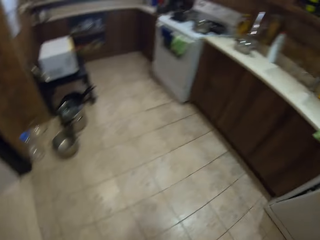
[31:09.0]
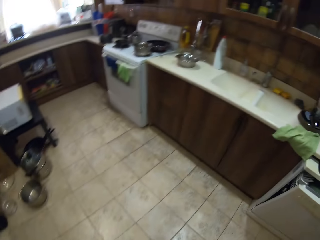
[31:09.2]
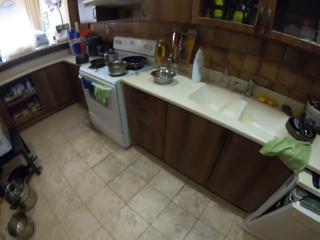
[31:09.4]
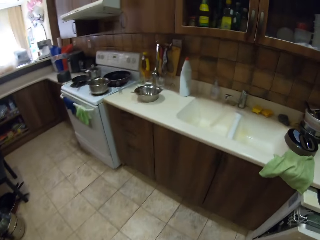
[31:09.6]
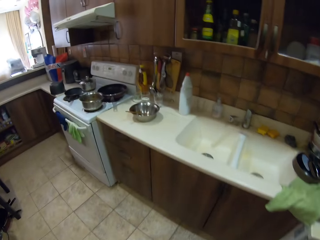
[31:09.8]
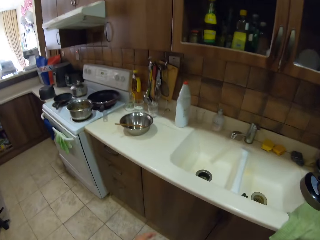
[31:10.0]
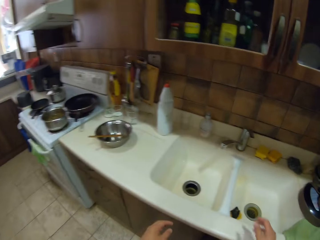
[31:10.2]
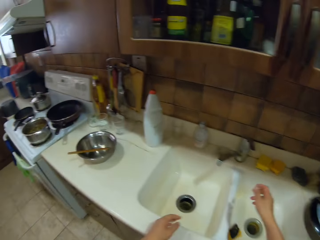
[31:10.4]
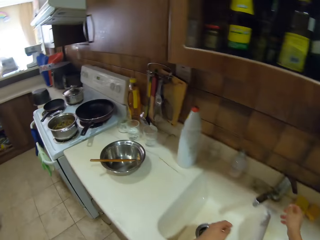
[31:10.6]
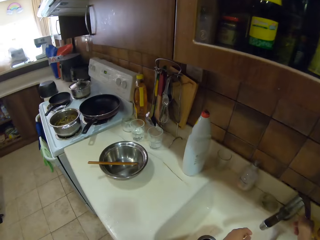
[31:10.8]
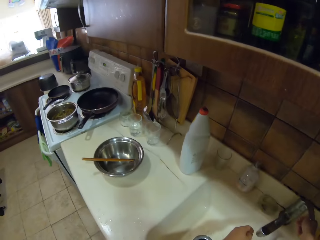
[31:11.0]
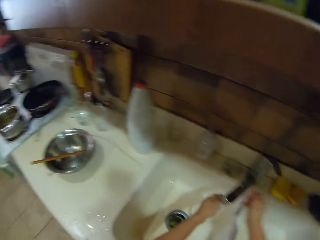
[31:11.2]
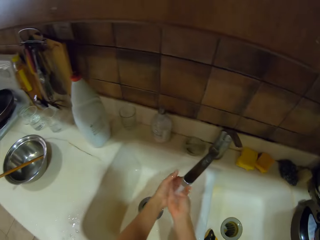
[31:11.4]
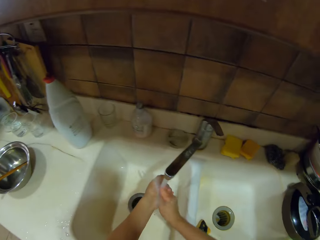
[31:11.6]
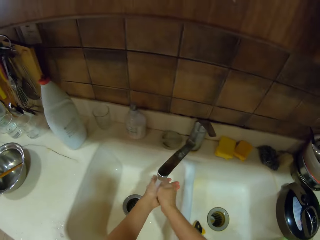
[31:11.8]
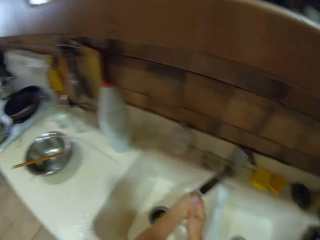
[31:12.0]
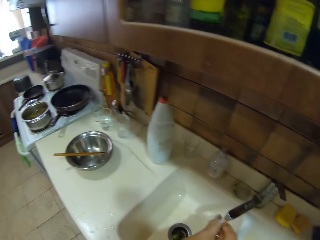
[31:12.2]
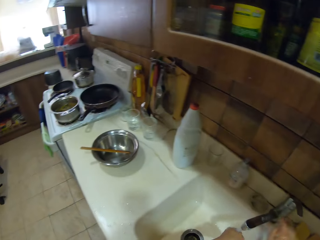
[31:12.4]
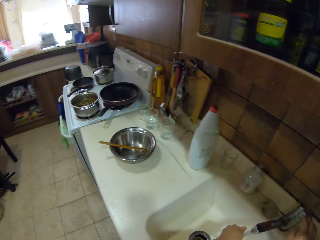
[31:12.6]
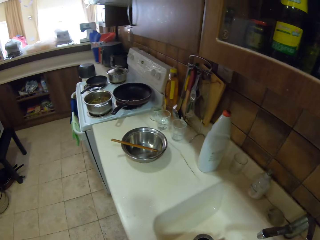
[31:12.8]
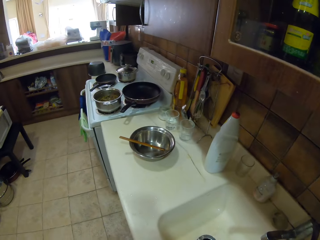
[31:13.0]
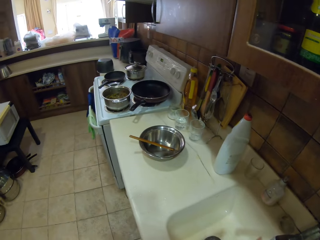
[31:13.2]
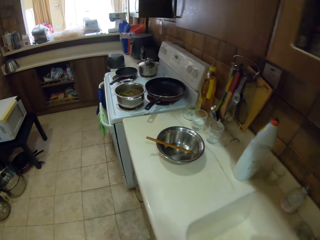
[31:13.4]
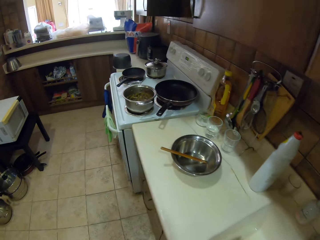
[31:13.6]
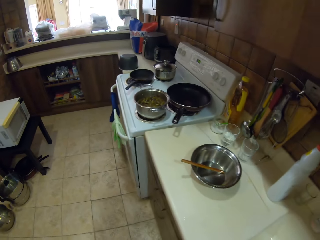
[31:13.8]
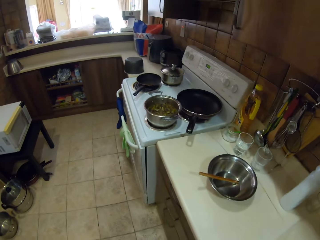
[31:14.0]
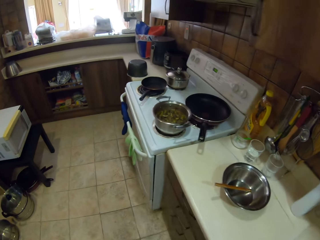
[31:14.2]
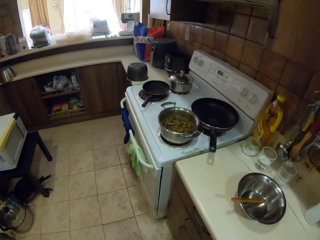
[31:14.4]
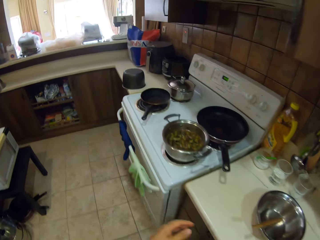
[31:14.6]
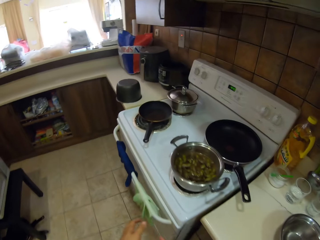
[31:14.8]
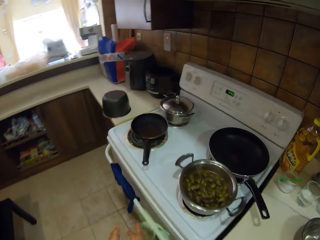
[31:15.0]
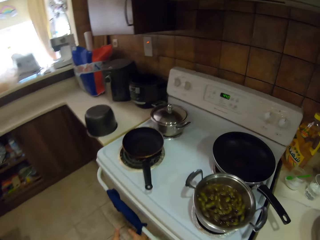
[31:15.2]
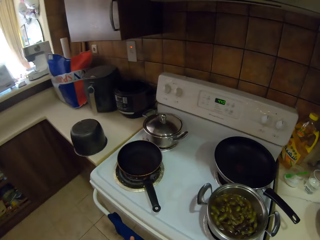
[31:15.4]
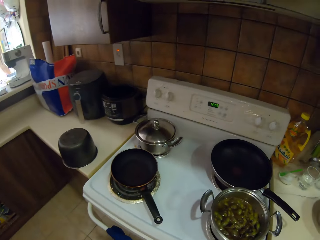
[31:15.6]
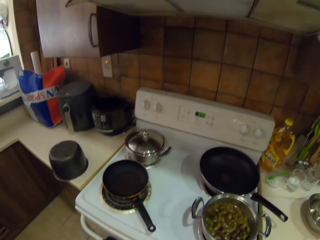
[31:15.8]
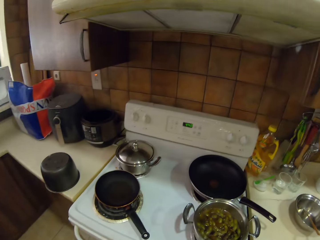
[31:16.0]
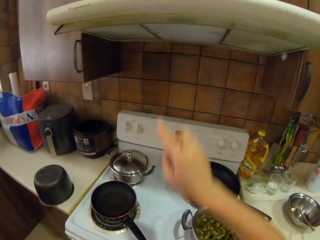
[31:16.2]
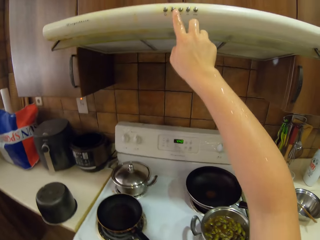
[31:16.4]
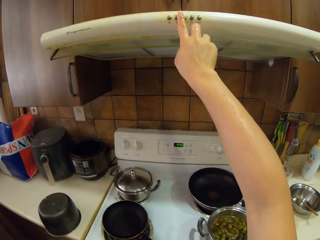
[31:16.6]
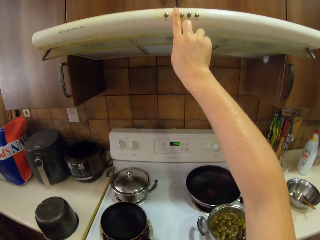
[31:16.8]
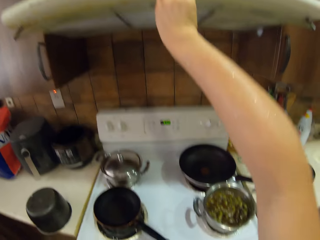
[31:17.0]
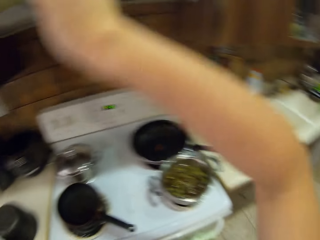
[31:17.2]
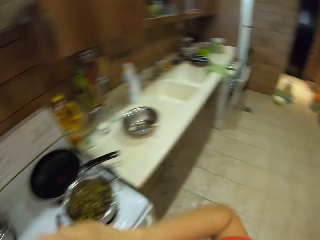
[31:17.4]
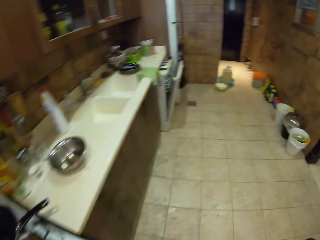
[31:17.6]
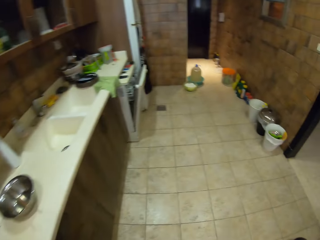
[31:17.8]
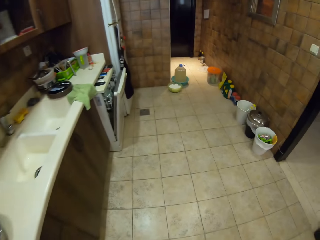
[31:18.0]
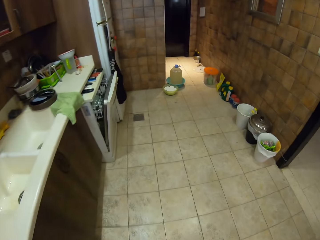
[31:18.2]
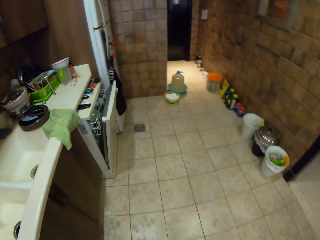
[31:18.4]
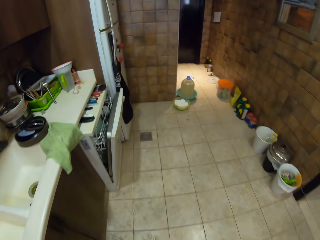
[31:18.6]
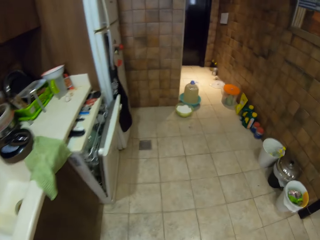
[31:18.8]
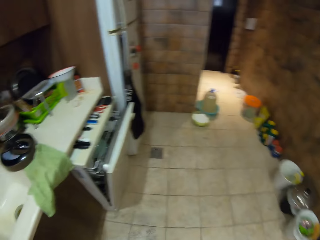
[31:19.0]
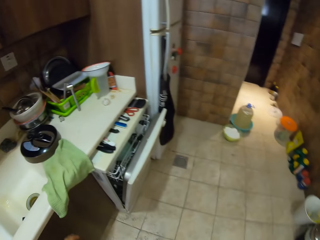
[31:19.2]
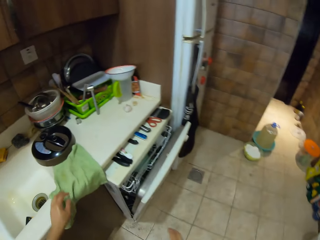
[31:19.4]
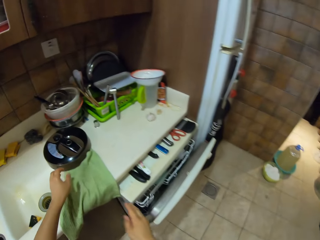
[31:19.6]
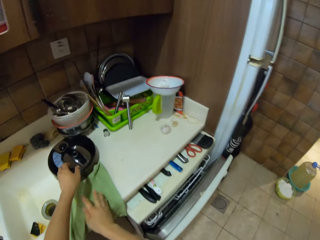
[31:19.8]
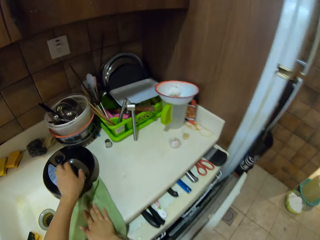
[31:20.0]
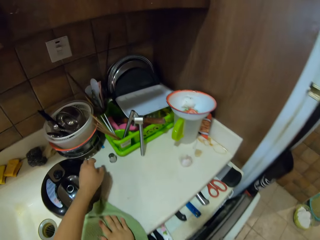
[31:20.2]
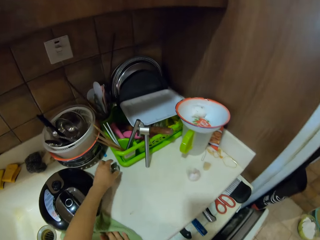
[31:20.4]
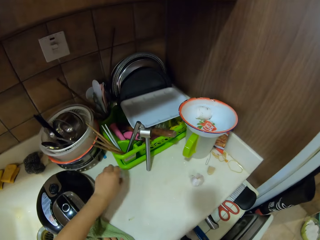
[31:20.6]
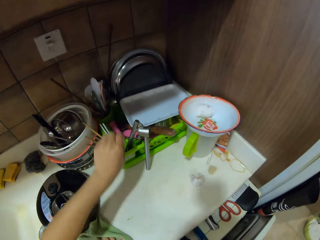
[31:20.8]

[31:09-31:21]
The camera wearer turns around and walks around. They open the tap. They rinse the hands through running water. They turn to the side. They walk around. They switch a knob on the gas cooker. They hold a button. They turn around. They walk around.

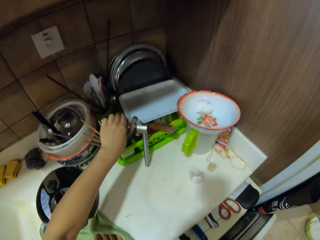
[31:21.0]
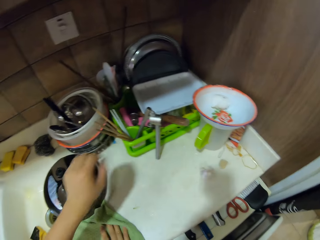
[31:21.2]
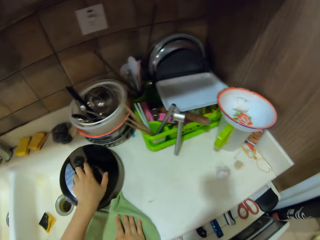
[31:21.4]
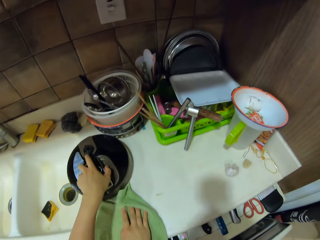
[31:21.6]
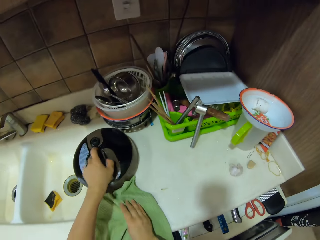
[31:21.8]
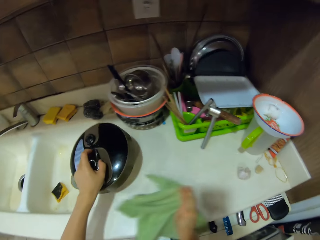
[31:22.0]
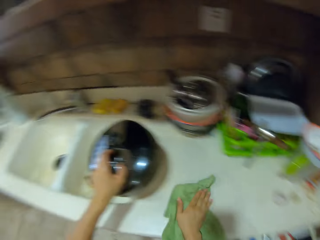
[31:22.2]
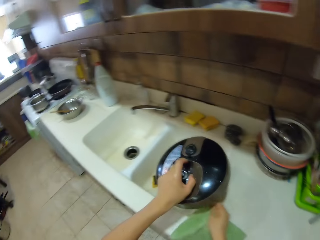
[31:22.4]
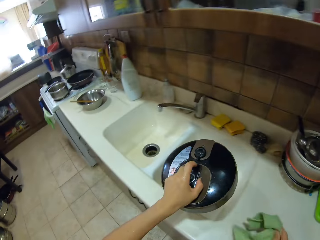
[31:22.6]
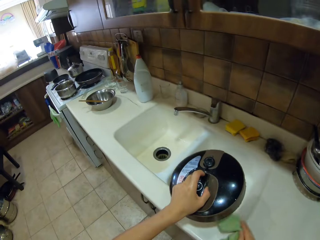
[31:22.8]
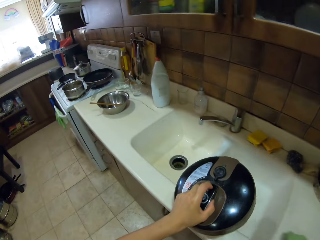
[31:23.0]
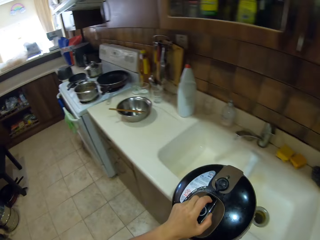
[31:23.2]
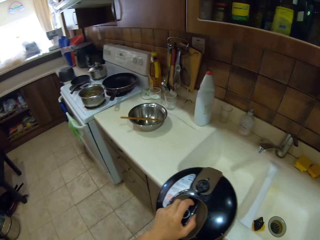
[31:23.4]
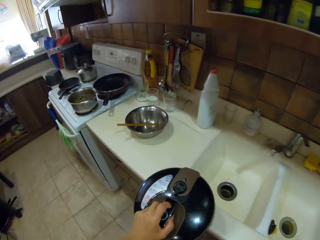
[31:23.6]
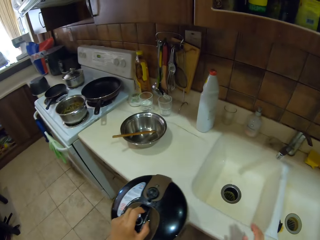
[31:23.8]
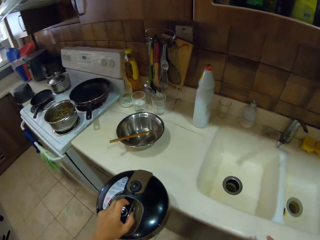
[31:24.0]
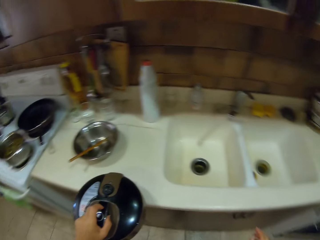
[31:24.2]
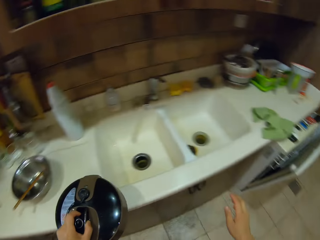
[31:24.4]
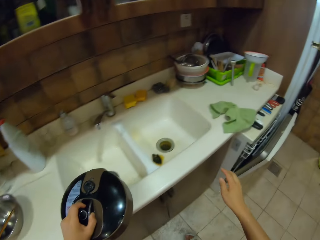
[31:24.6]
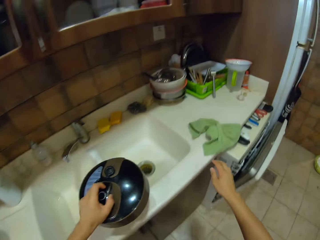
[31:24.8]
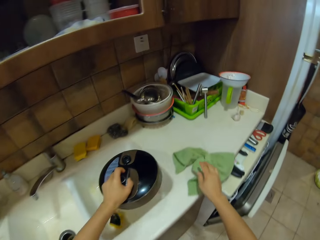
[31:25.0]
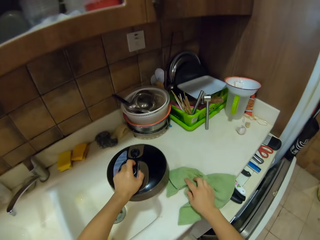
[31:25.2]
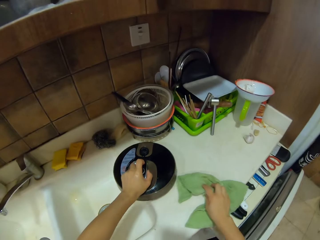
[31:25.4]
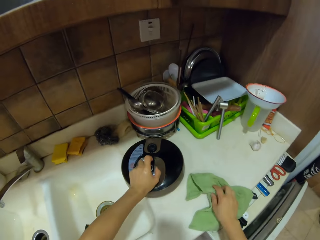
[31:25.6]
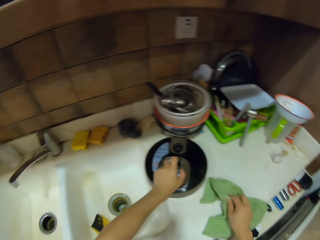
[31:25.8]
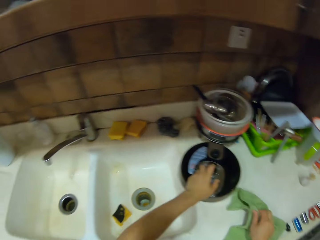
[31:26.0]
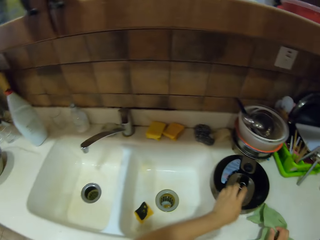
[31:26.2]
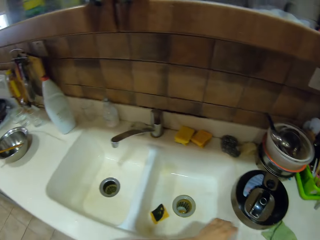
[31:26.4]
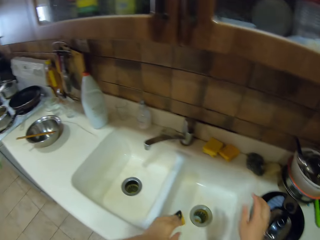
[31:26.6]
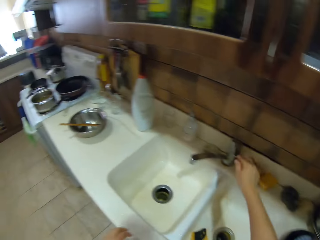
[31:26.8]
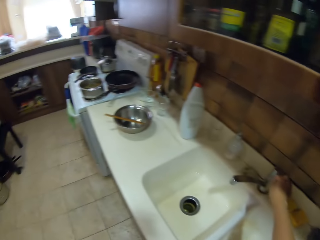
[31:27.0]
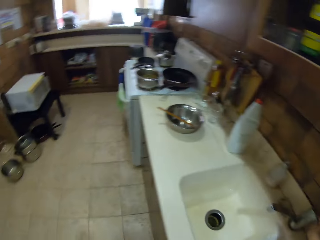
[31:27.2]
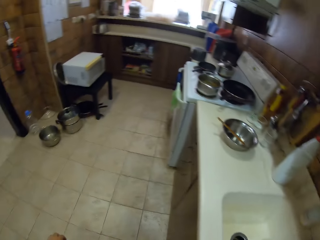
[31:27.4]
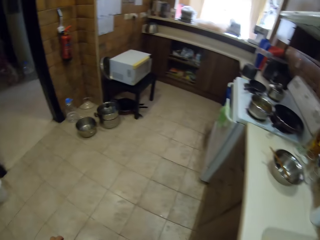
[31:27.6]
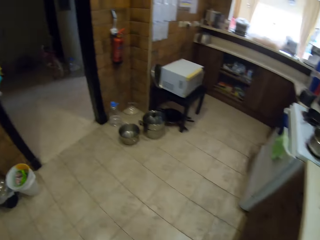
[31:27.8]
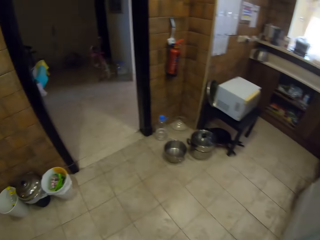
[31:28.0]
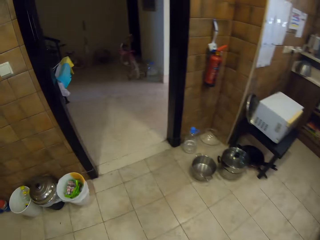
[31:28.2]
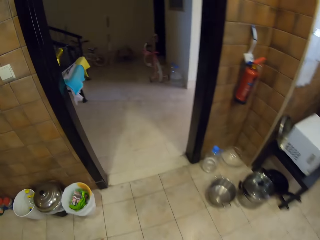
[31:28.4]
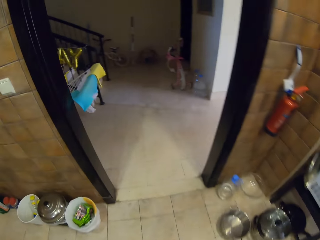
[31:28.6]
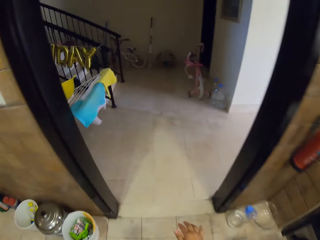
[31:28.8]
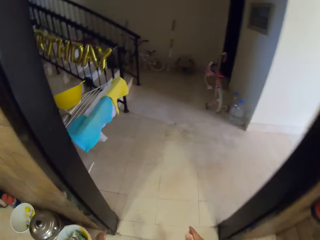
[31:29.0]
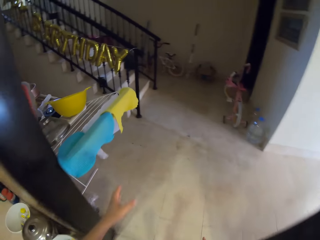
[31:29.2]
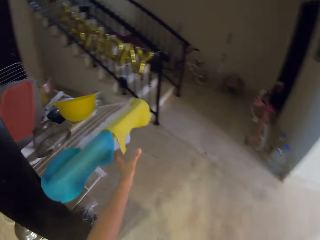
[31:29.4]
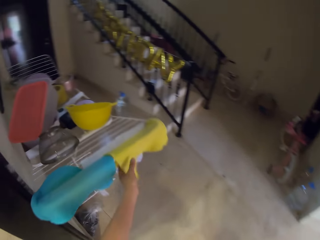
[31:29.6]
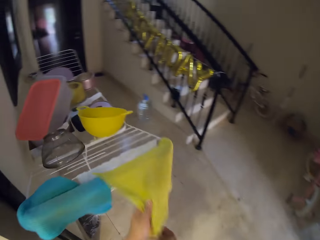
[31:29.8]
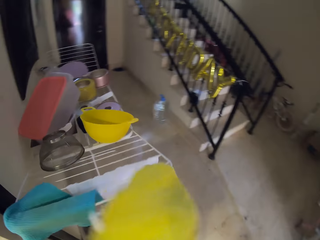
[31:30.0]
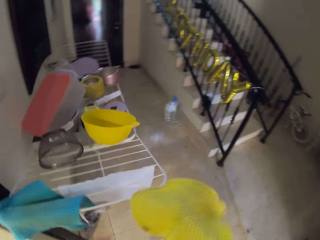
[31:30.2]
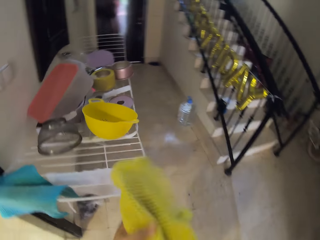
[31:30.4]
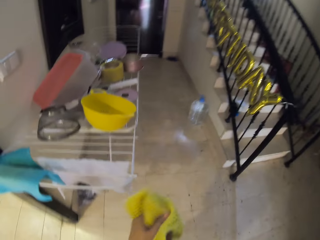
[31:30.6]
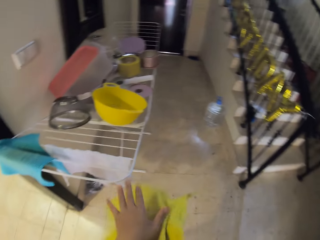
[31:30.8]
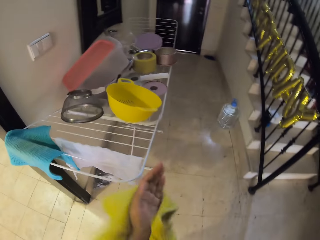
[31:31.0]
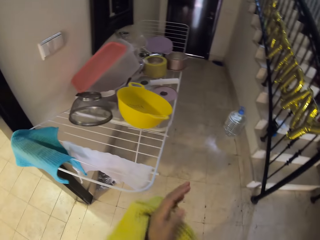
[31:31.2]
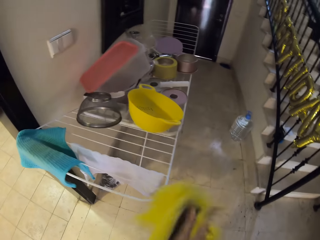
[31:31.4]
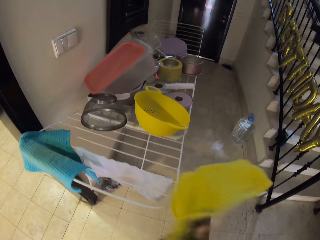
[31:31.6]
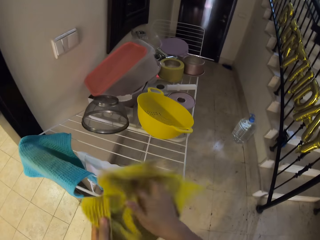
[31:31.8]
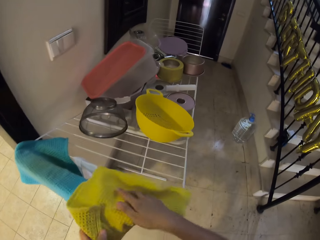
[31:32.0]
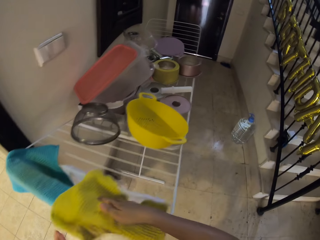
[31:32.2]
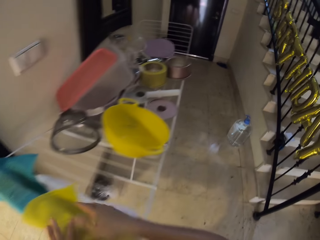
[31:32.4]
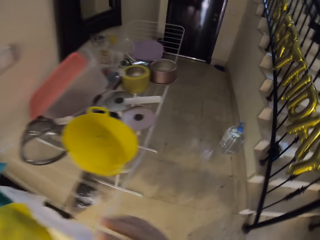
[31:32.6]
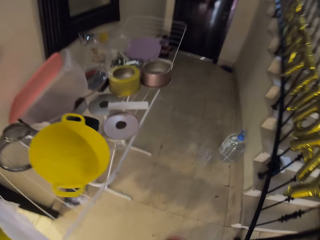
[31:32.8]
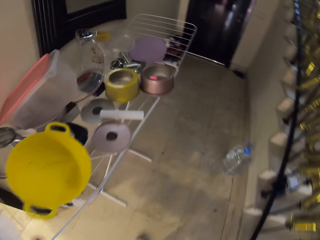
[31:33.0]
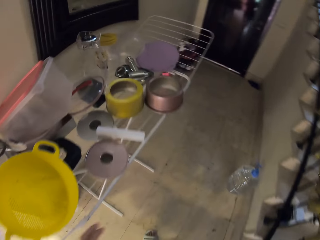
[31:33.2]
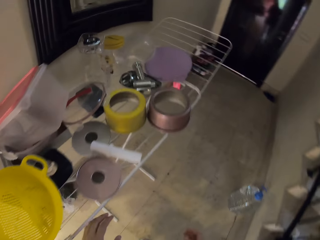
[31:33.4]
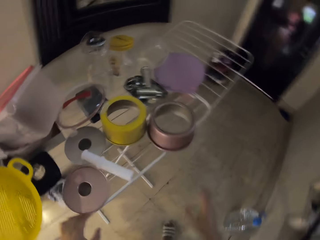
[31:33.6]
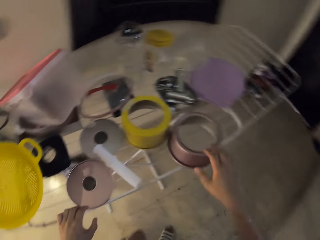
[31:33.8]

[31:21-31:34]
The camera wearer puts something in the dish drainer. They hold a cooking pot. They pick up a lid. They wipe the counter top. They turn around. They put the cooking pot or lid on the counter top. They turn around. They walk around. They pick up a towel on a holder. They wipe the hands with the towel. They put the towel on the holder. They walk around.
